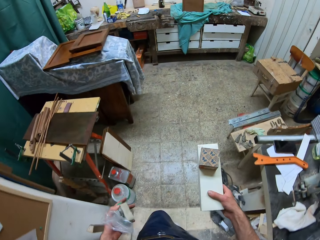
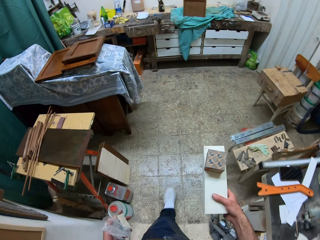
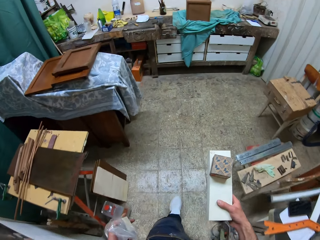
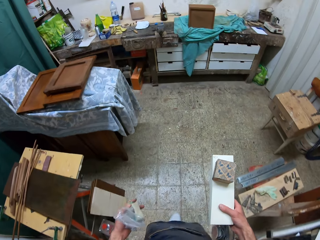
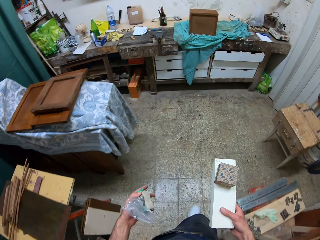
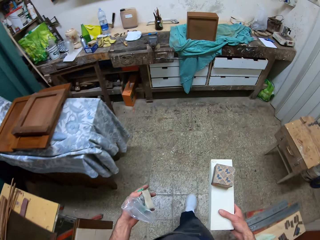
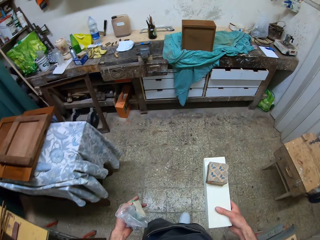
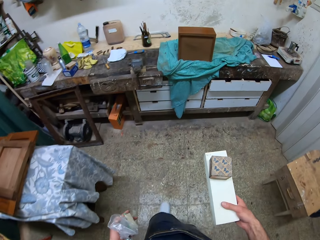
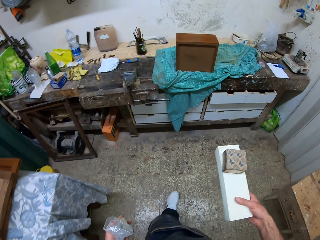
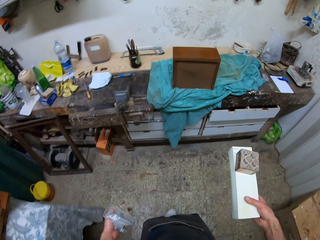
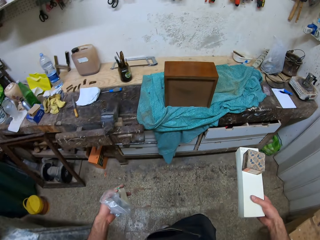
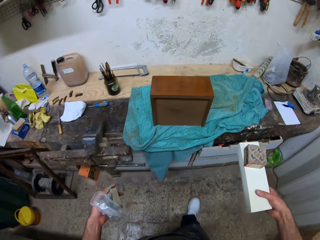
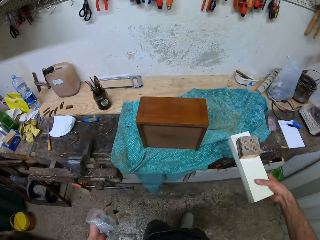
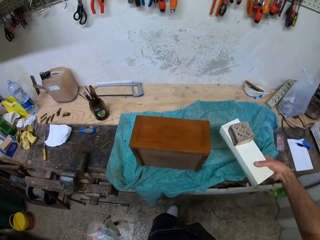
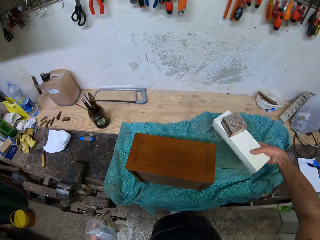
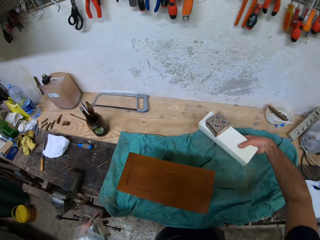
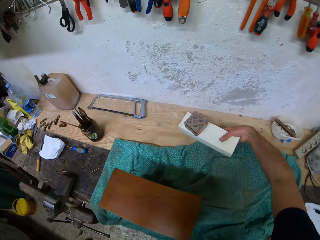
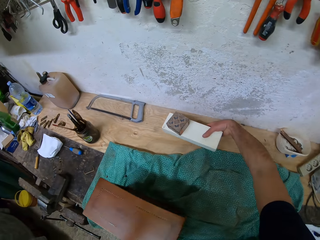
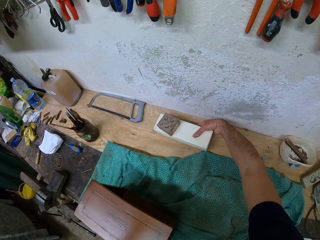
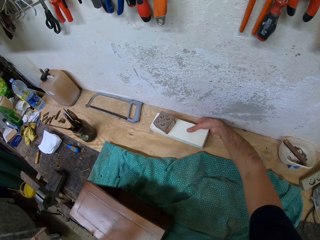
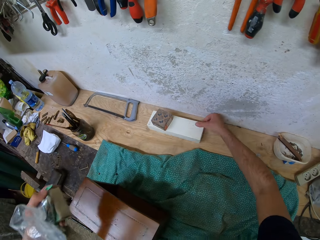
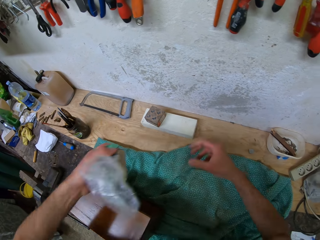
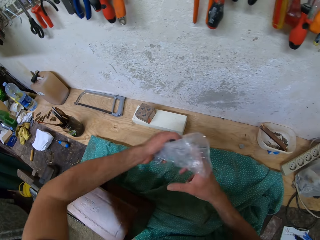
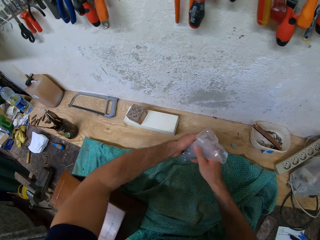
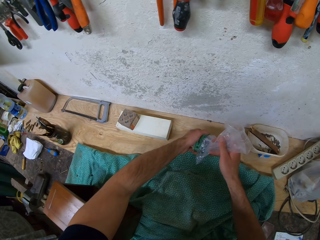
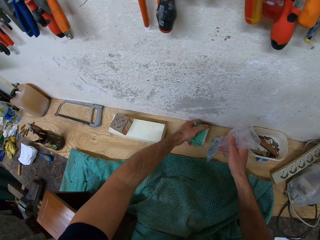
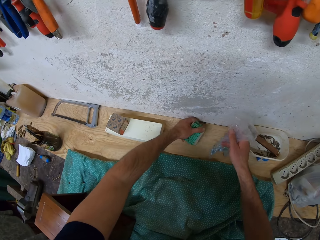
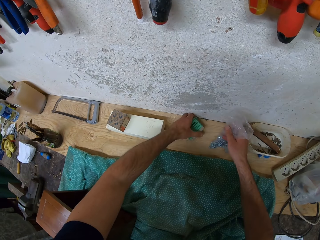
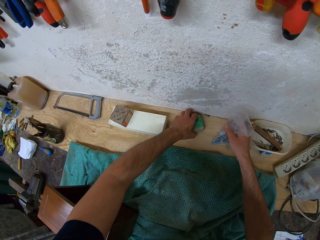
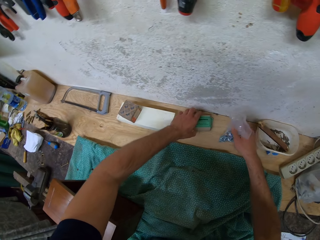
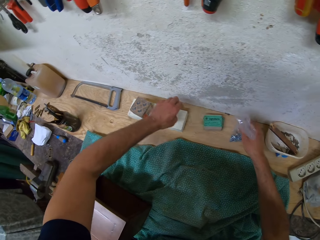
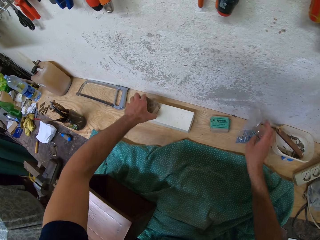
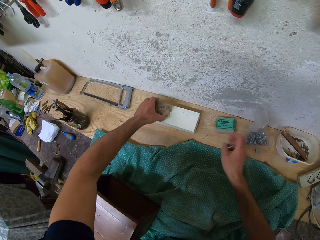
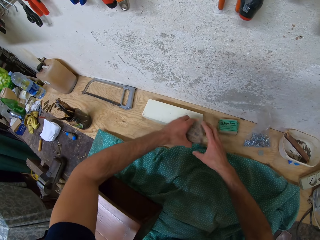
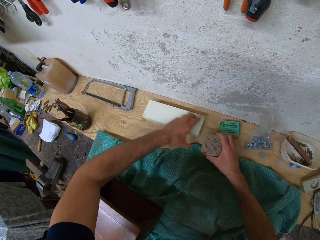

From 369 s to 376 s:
The camera wearer drops the box in both hands on the work table. He holds a polythene bag. He places the polythene bag on the work table. He places another box on the work table. He picks another box.

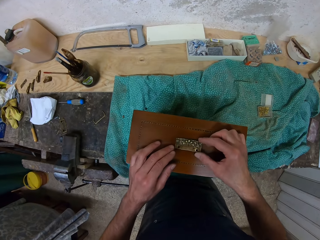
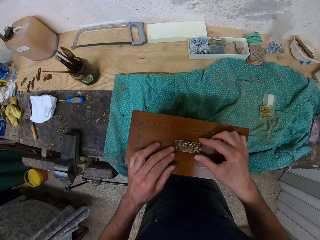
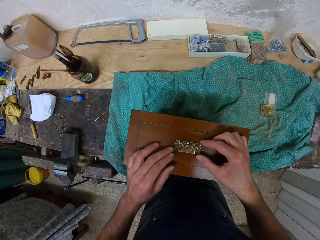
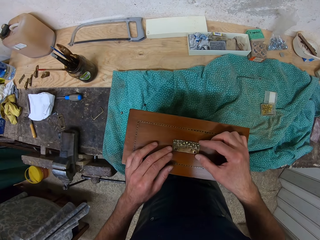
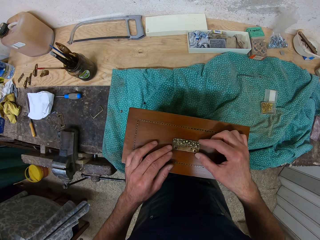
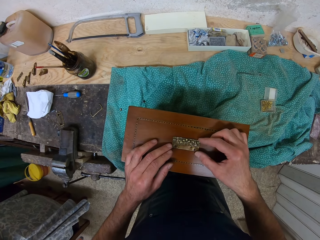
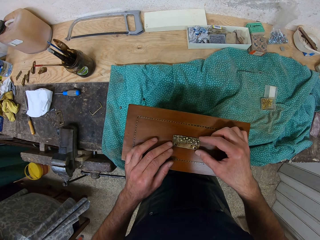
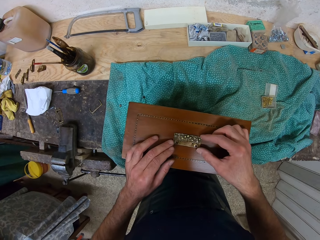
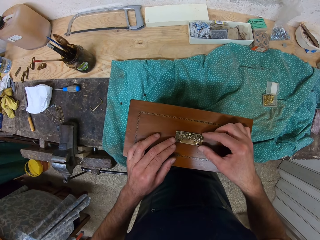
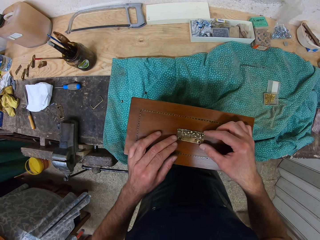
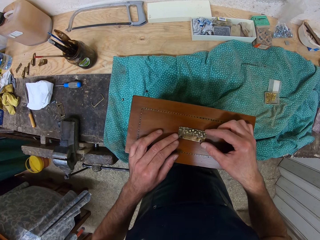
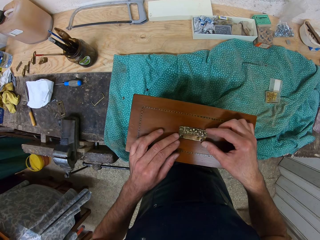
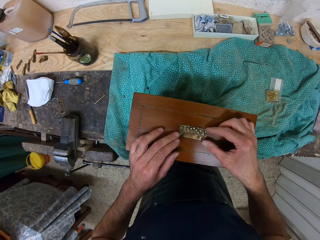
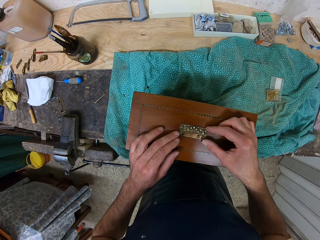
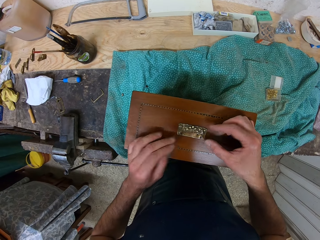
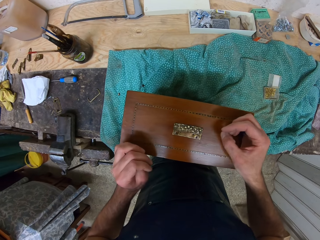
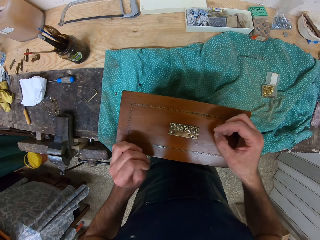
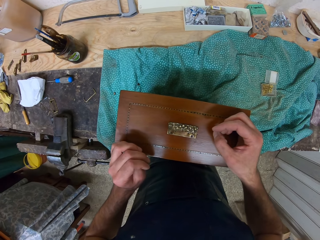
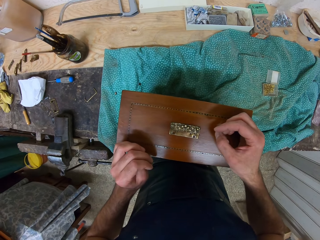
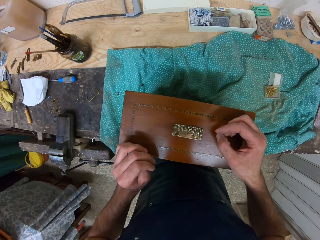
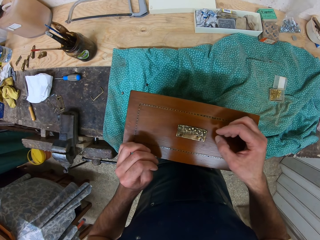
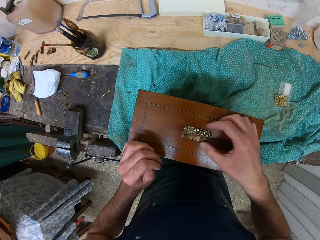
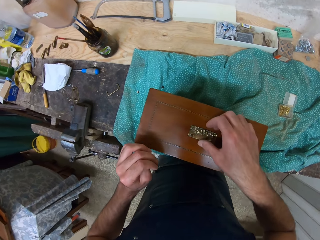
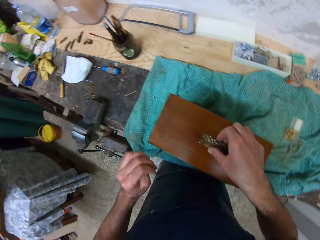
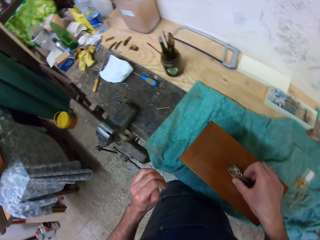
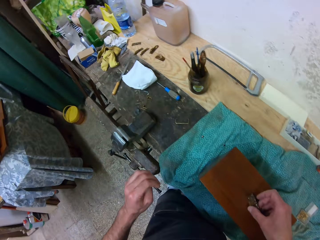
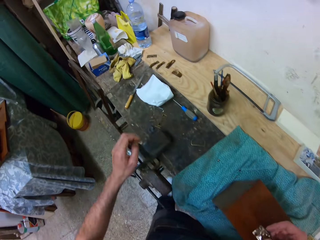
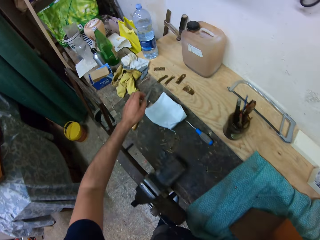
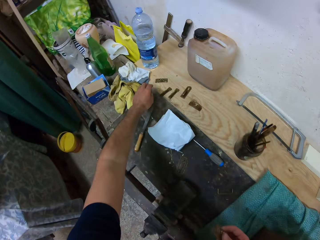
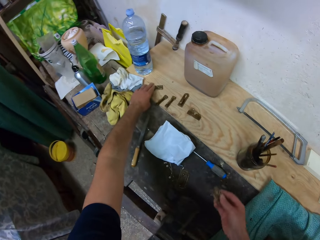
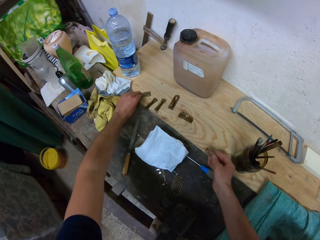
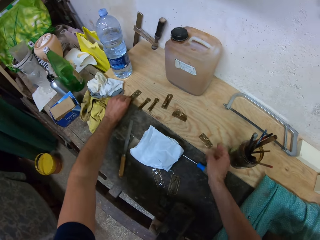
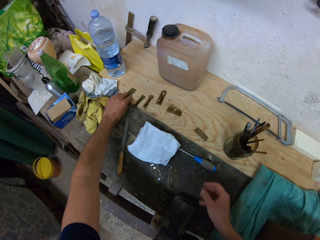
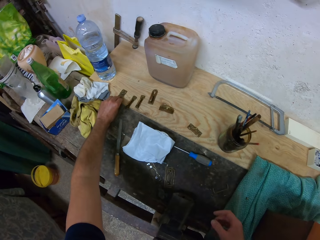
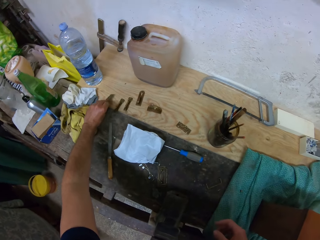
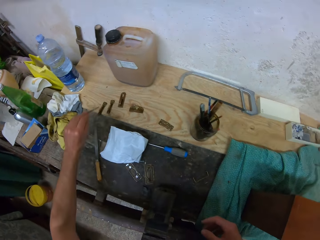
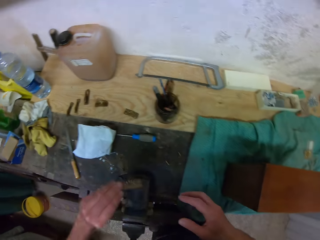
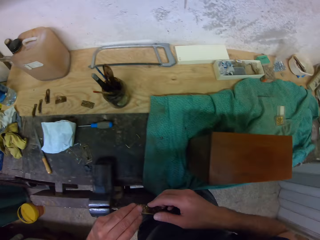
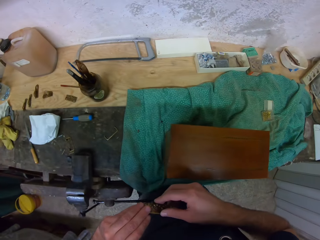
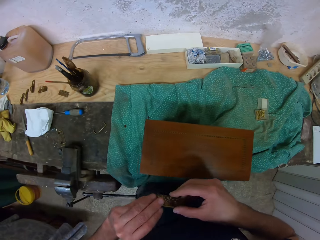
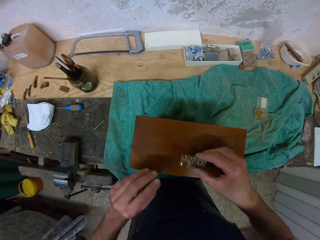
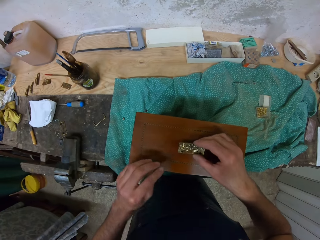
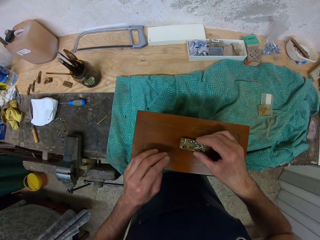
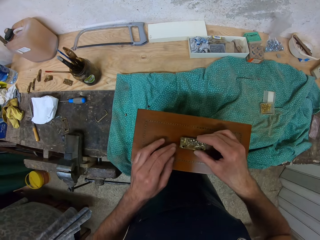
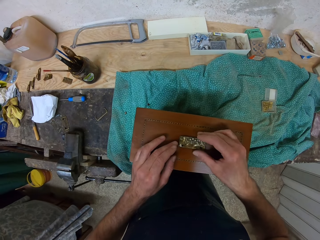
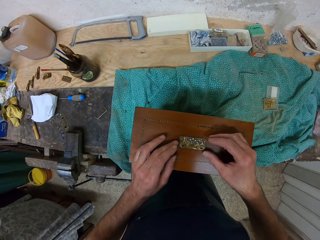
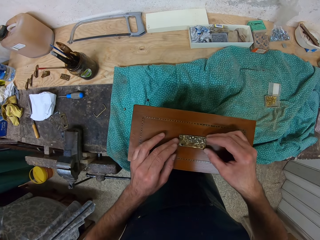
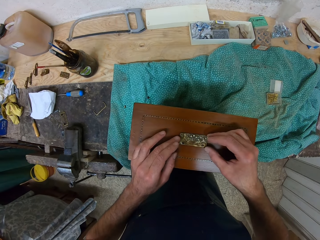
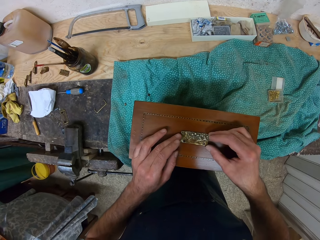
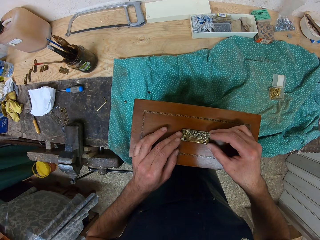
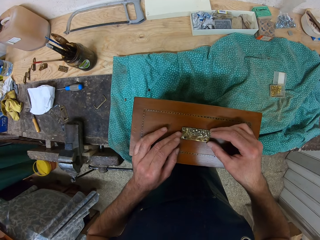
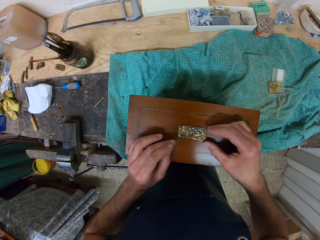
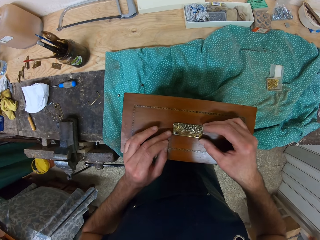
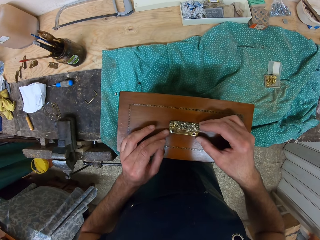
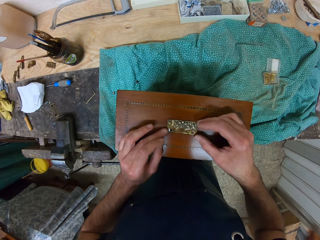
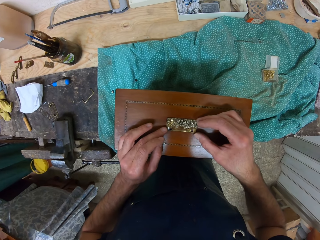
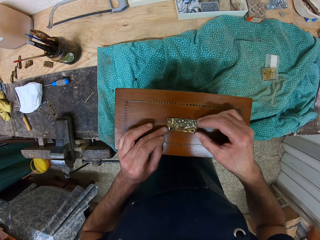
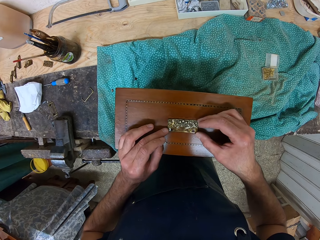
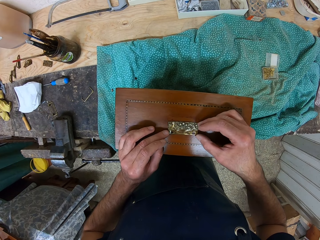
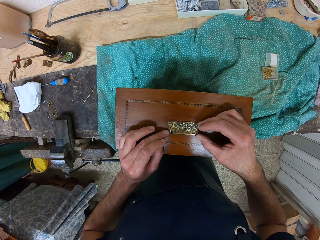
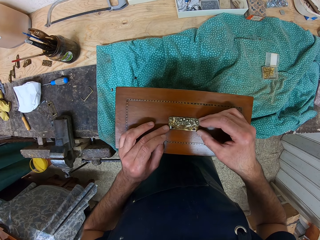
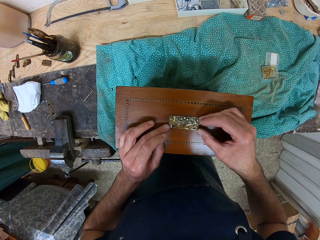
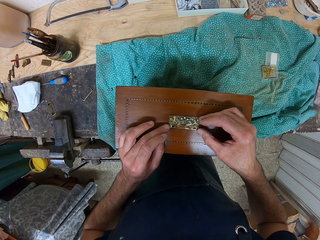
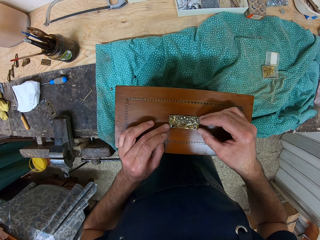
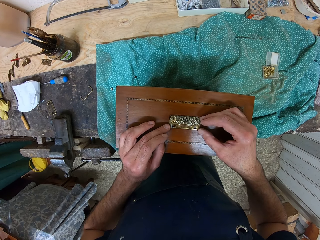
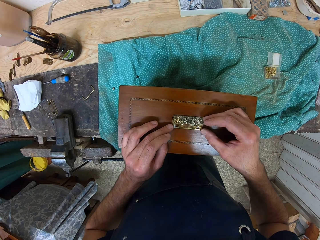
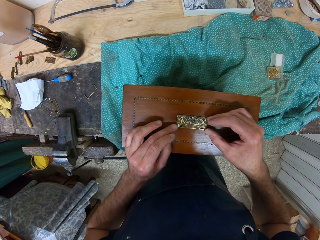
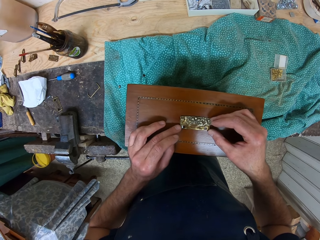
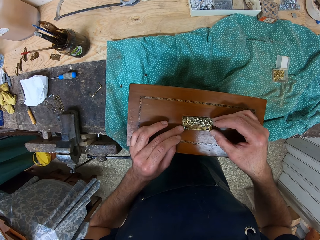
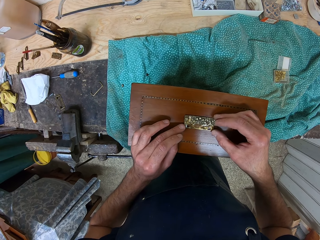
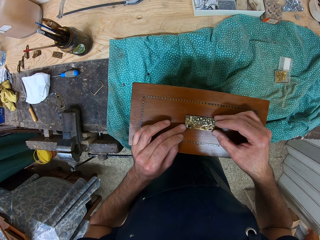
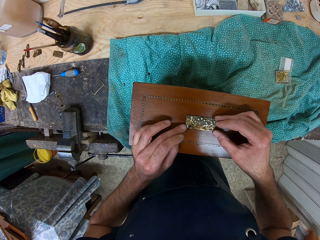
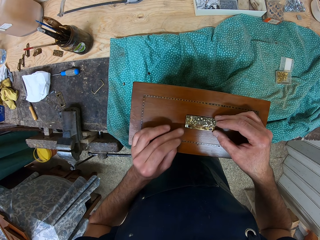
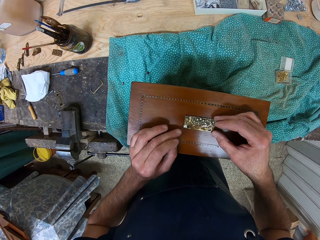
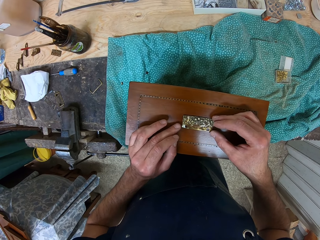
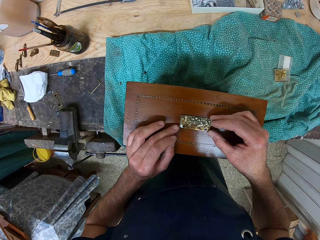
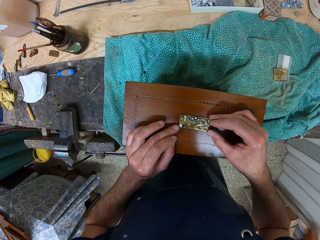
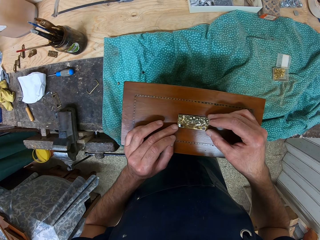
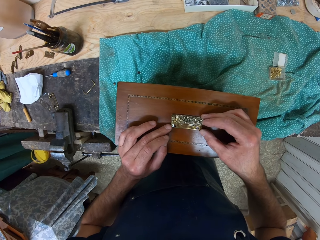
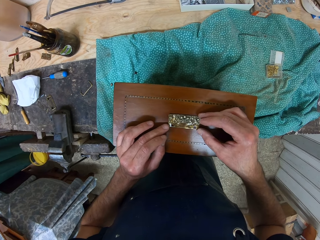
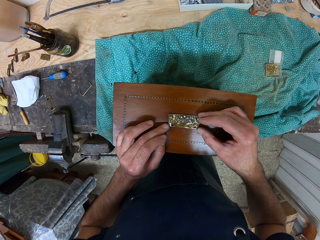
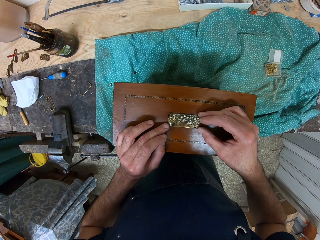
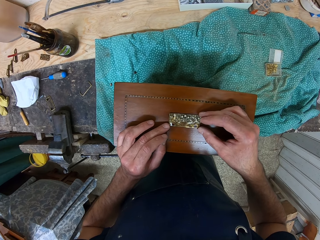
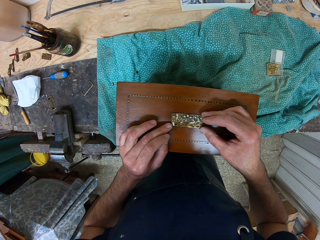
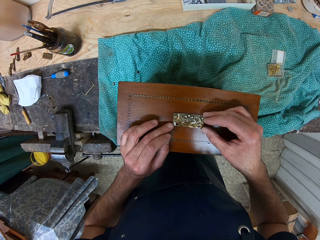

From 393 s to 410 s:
The camera wearer places the metal sticker on a wooden box with both hands. He holds the metal sticker. He fits the metal sticker on the wooden box. He picks up the metal sticker from the wooden box with his right hand. He holds the metal sticker. He picks another metal sticker from the table with his left hand. He stretches his left hand. He holds the metal sticker. He passes the metal sticker to his right hand. He holds the metal sticker. He places the metal sticker on the wooden box with both hands. He fits the metal sticker on the wooden box.
